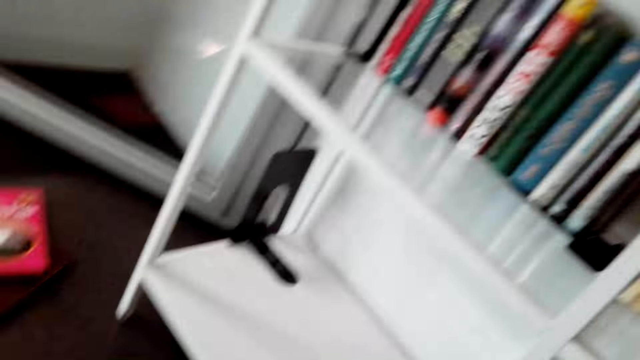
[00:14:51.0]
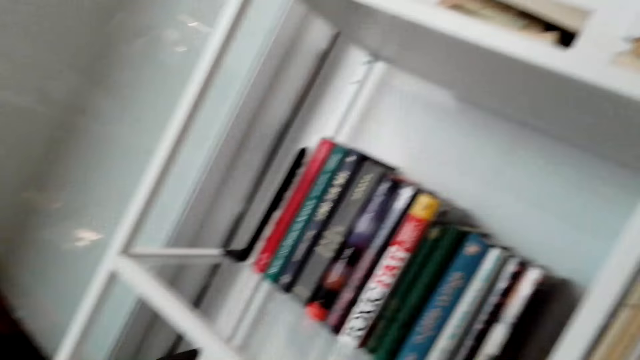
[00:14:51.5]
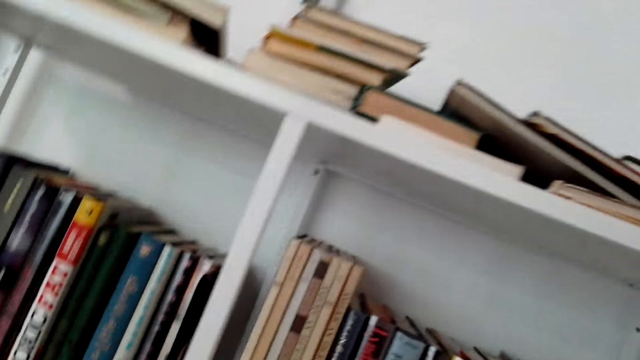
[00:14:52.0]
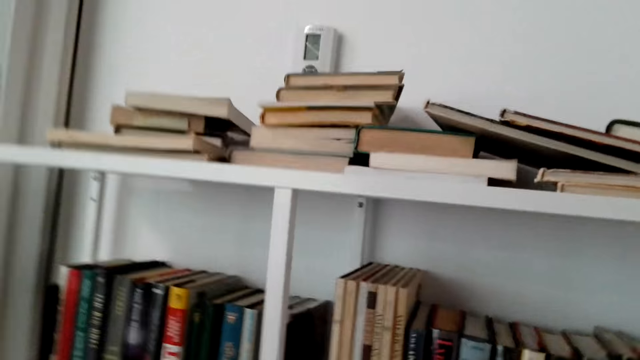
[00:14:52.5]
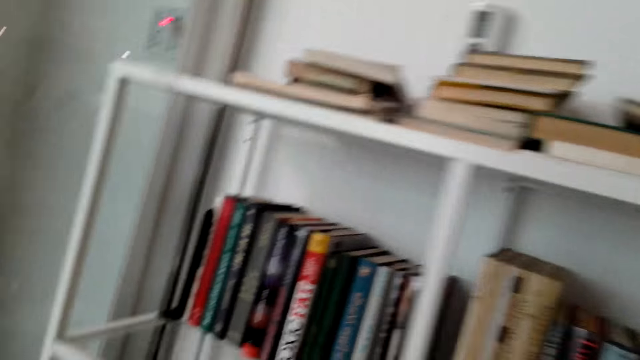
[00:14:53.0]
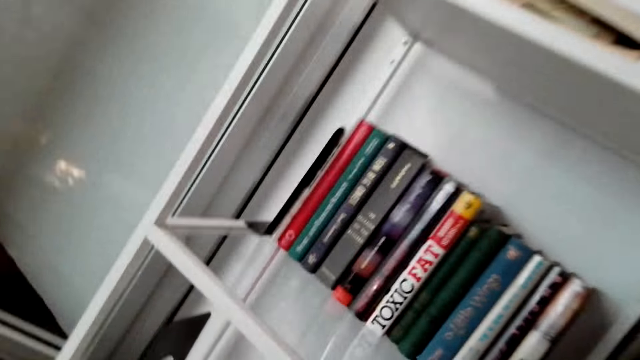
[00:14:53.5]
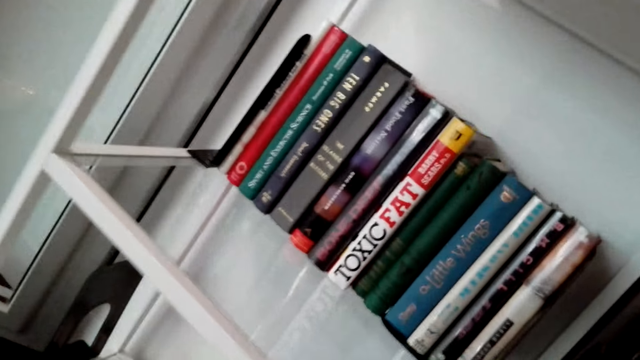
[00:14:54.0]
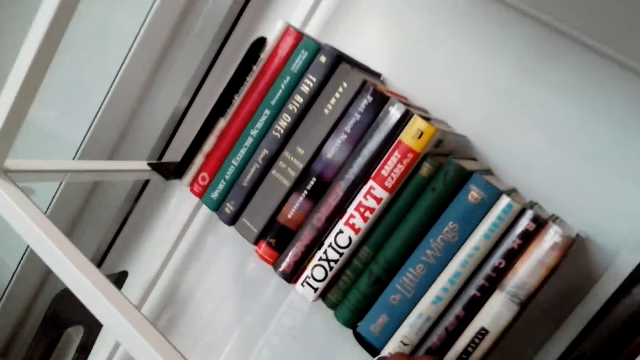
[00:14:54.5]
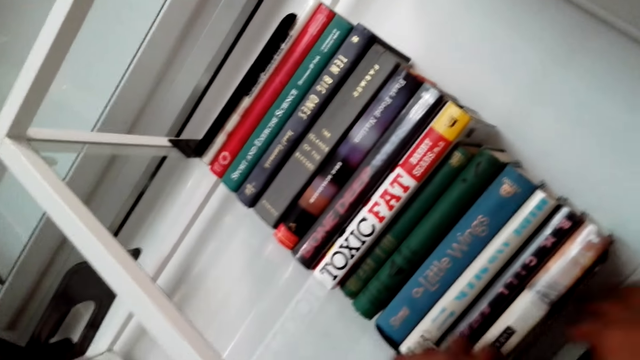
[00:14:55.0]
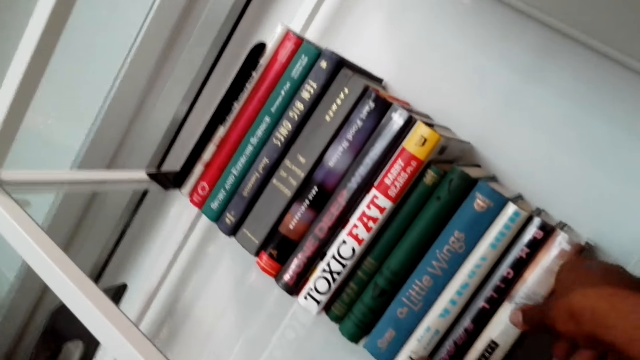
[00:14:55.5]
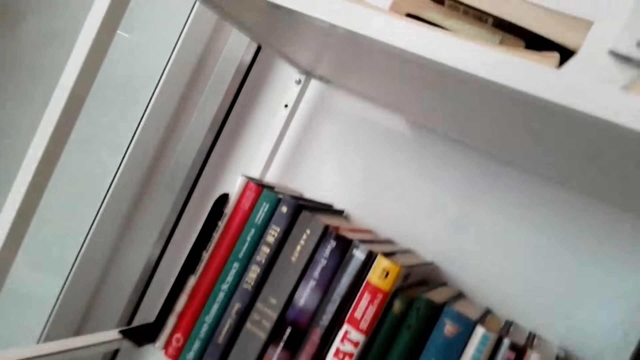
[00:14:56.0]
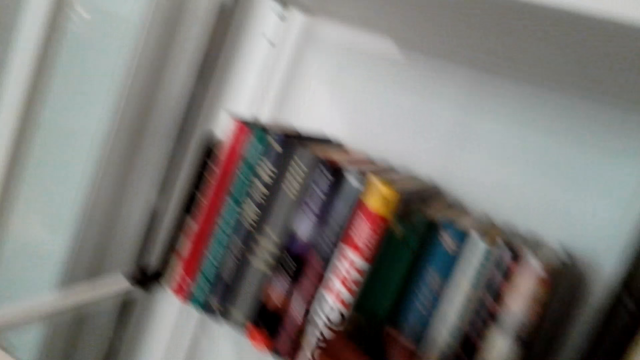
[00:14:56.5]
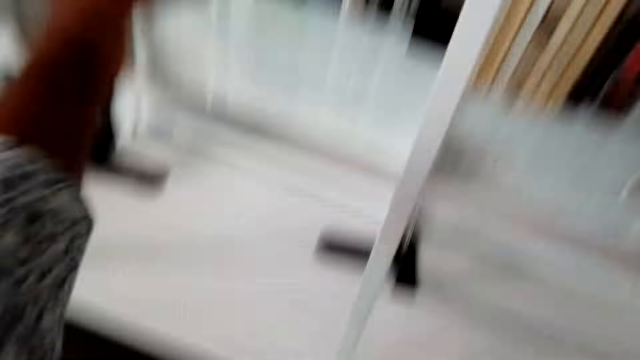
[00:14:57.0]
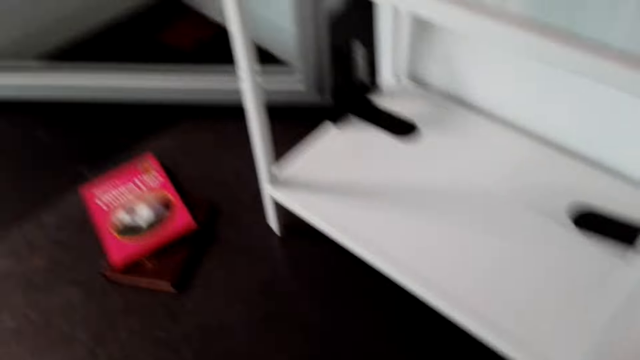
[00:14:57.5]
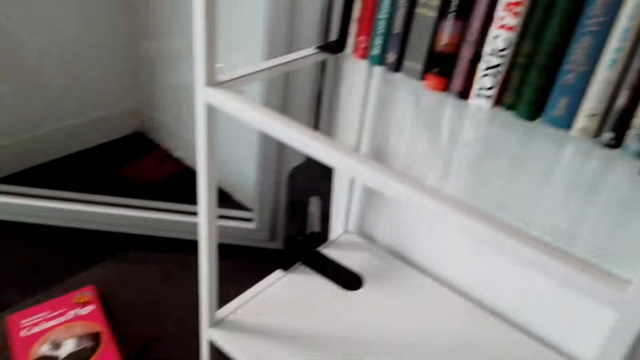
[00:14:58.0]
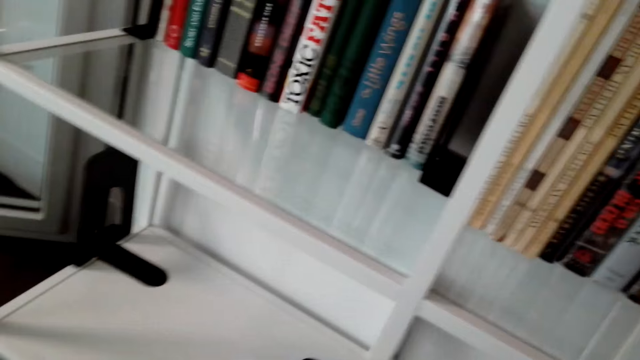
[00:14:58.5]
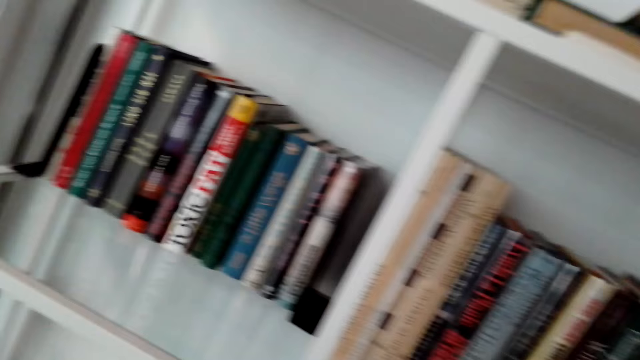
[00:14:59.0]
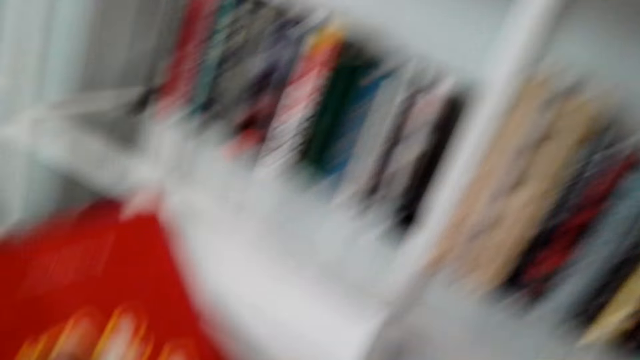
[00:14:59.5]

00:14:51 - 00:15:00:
The camera wearer looks around and touches books on a shelf.

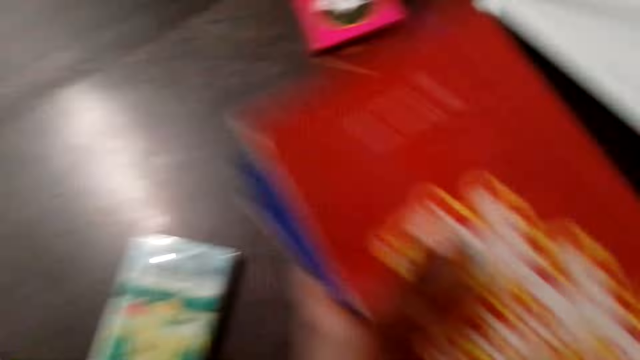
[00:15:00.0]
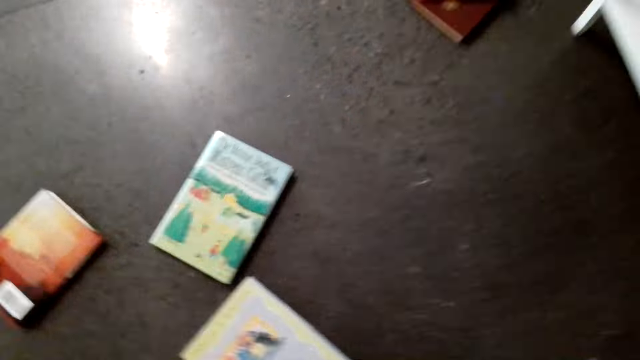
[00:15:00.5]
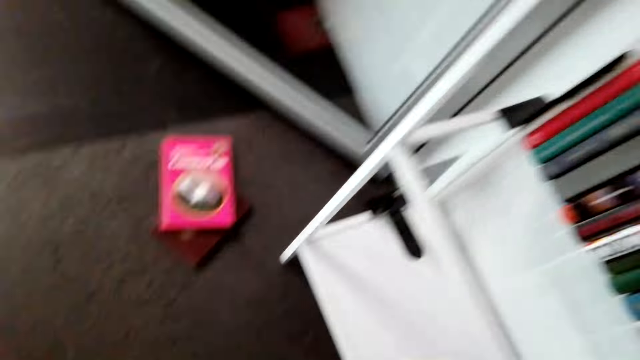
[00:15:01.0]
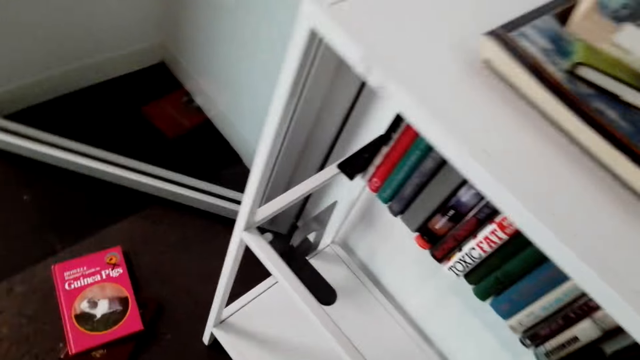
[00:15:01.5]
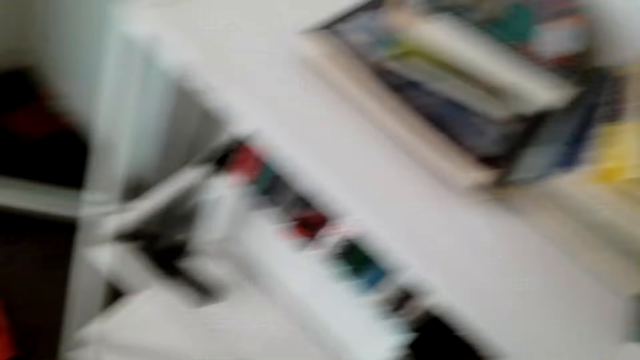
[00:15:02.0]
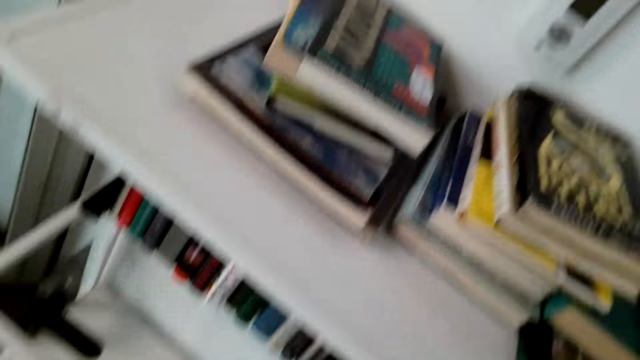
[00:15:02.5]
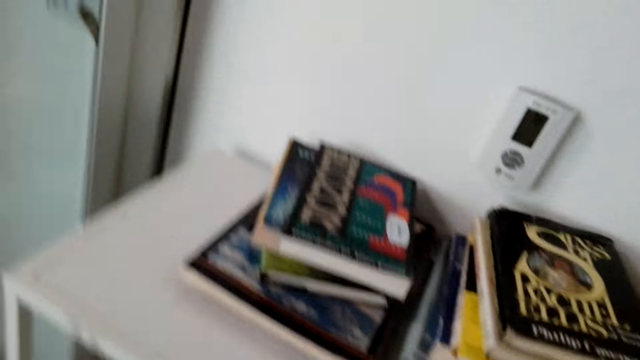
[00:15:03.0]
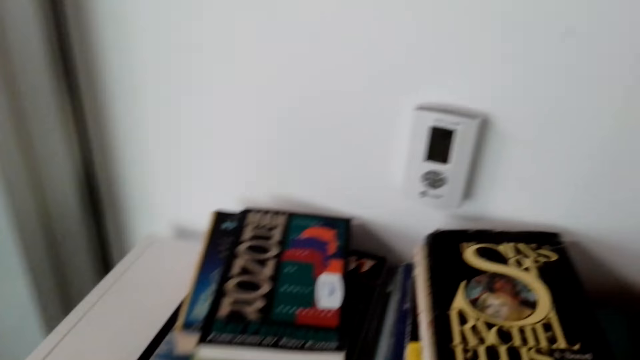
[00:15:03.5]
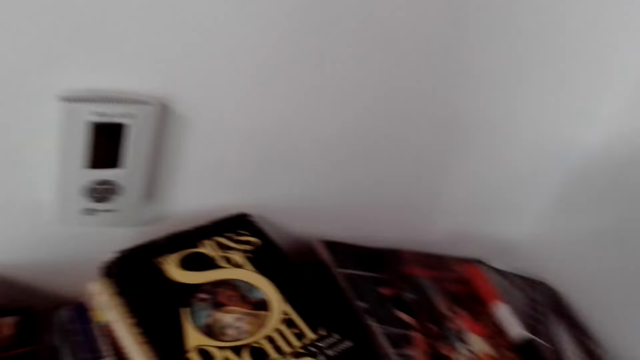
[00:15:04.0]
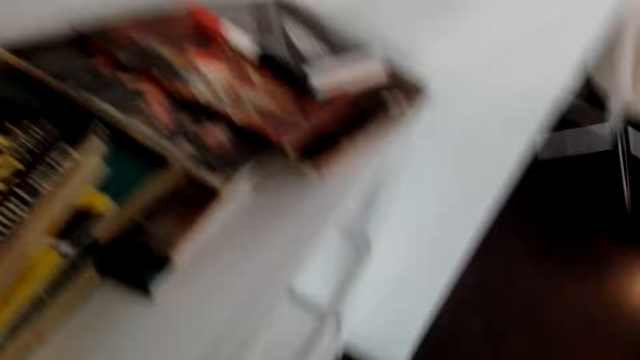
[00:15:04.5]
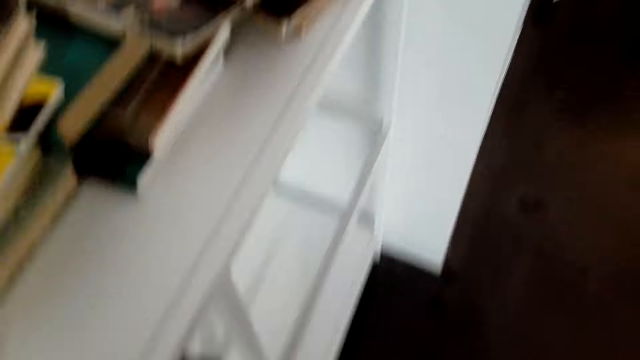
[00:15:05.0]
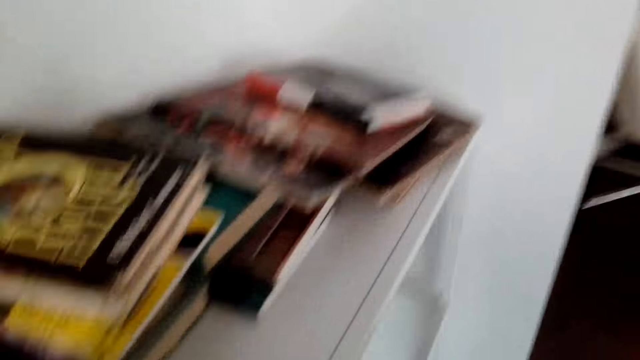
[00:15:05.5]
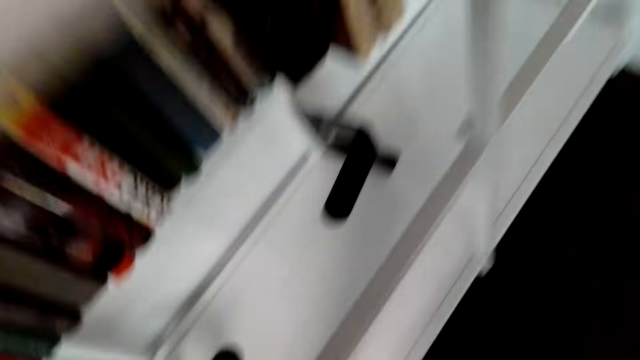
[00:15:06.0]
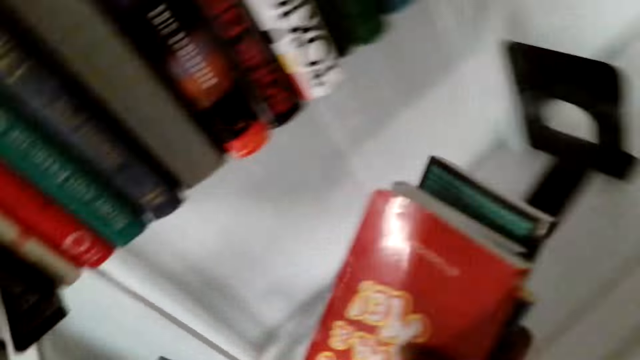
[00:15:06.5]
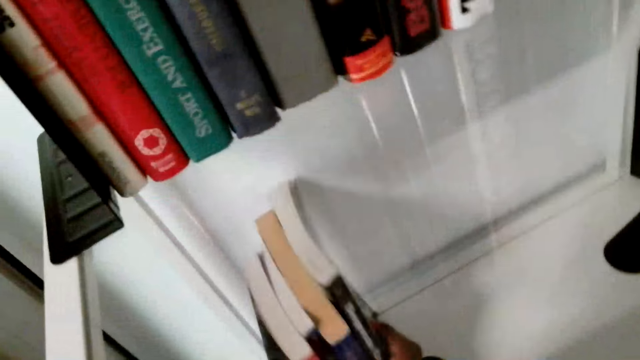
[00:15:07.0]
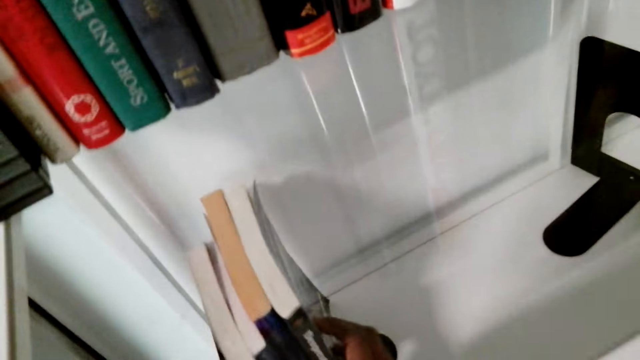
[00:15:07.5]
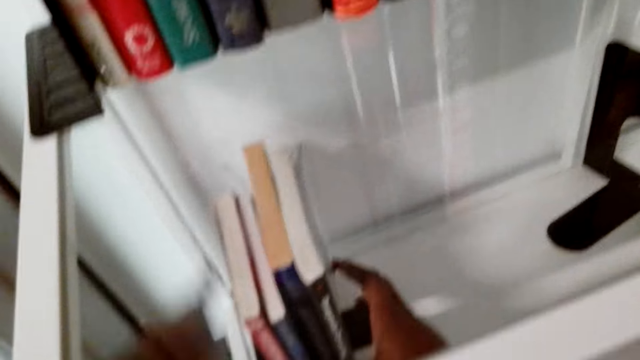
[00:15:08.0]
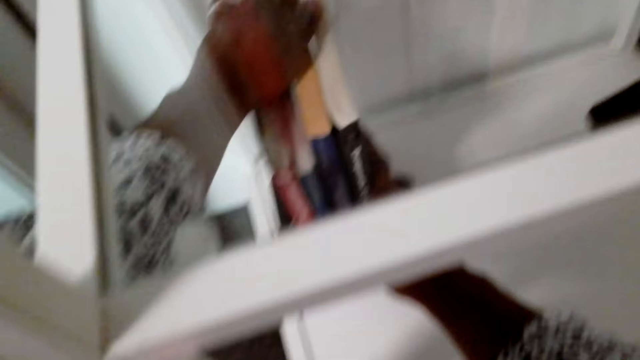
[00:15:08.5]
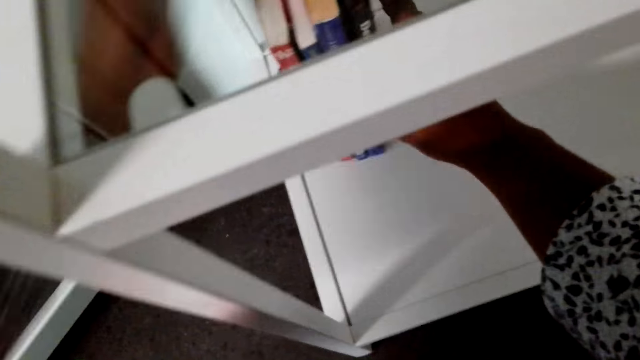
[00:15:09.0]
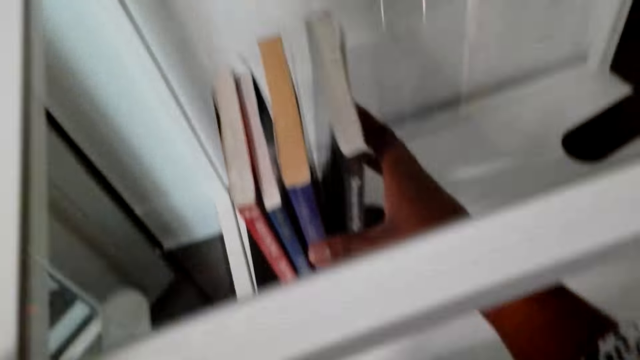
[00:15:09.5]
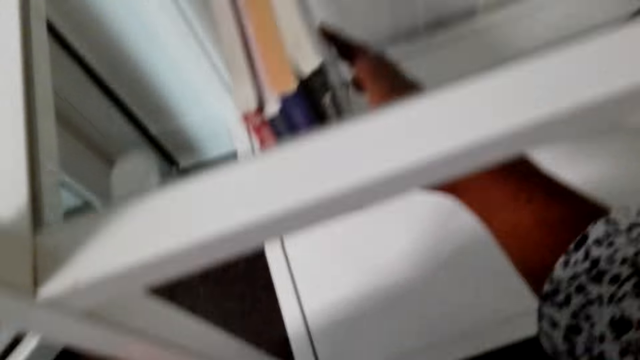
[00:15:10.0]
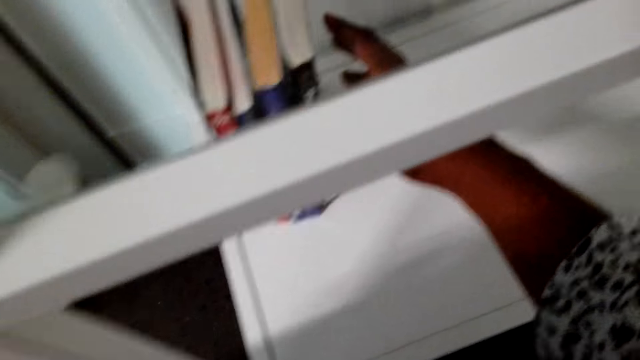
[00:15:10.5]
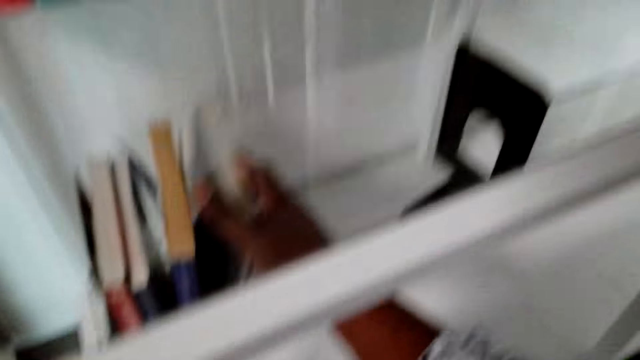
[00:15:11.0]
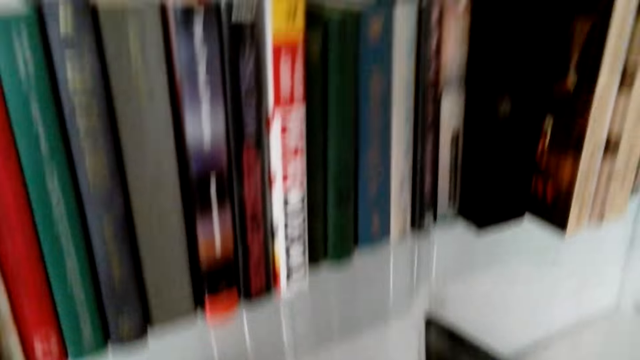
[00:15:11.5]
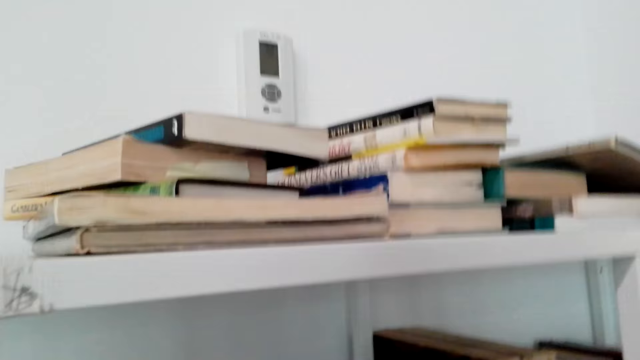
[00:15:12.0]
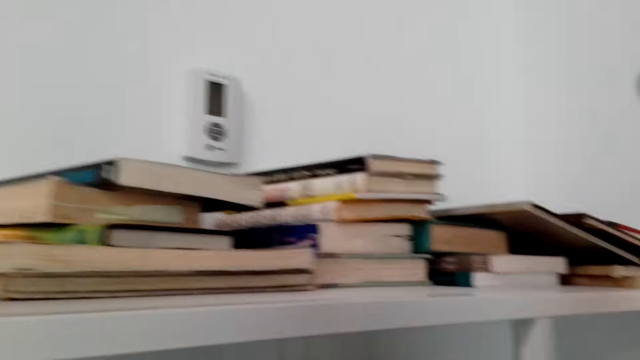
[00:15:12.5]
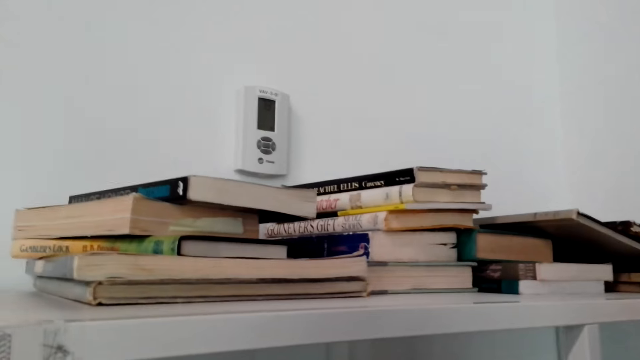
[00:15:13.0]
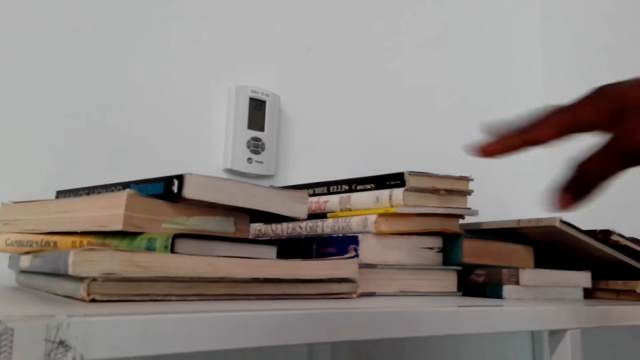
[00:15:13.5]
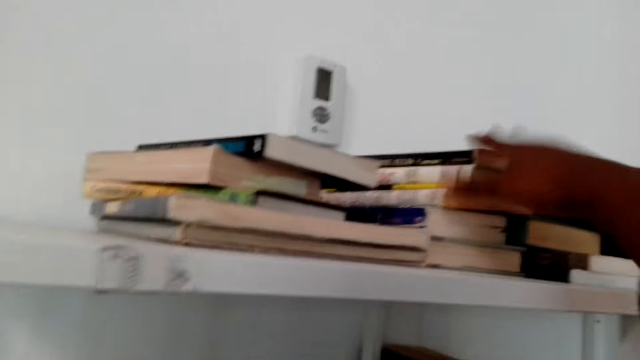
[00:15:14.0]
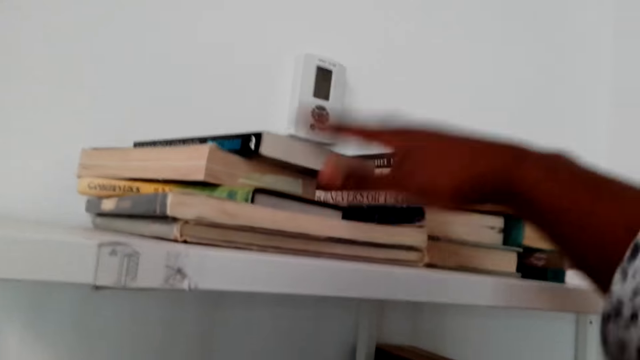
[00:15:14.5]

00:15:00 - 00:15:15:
The camera wearer collects books on the floor. They stand up. They look around. They arrange the books on a shelf. They look around. They point at the books.
